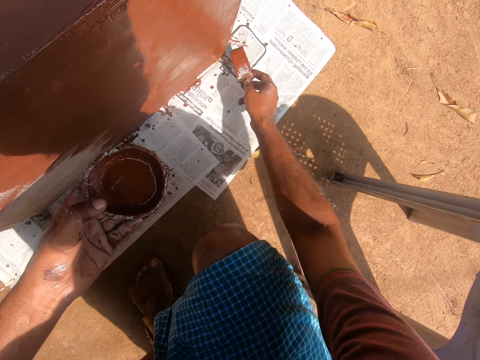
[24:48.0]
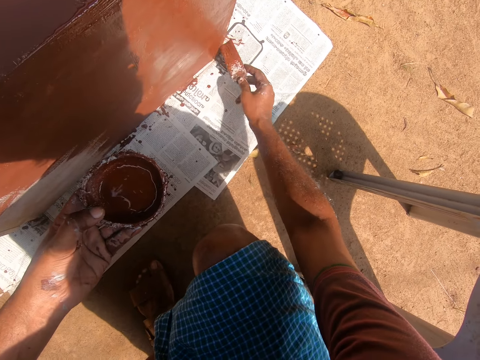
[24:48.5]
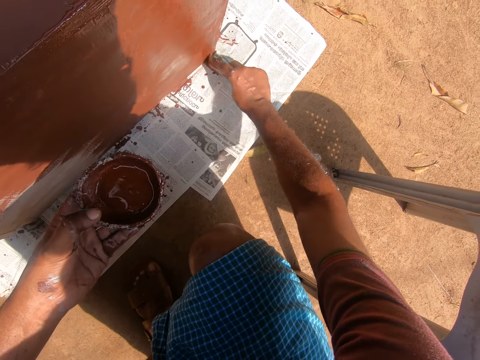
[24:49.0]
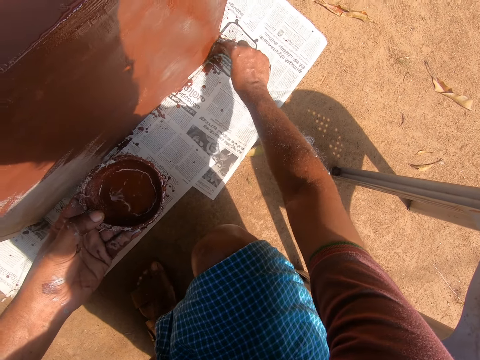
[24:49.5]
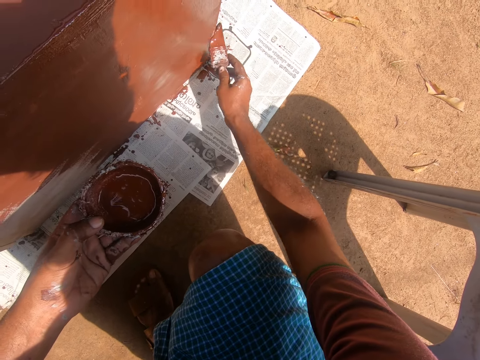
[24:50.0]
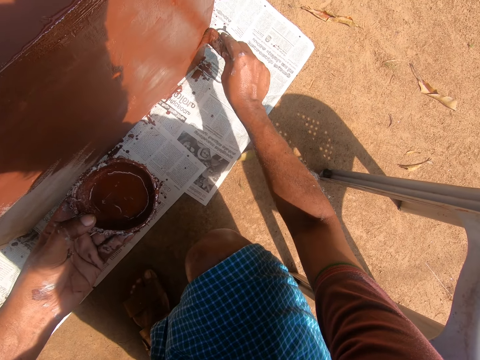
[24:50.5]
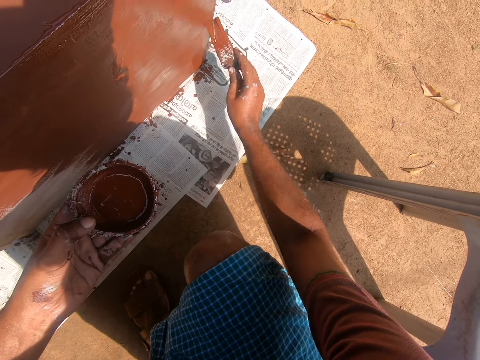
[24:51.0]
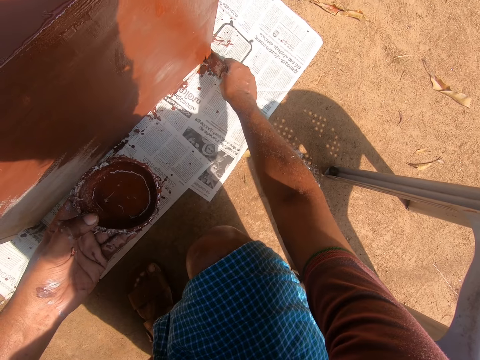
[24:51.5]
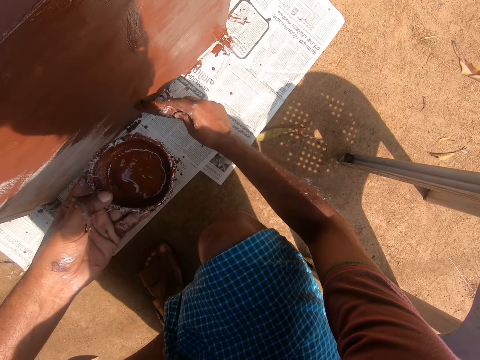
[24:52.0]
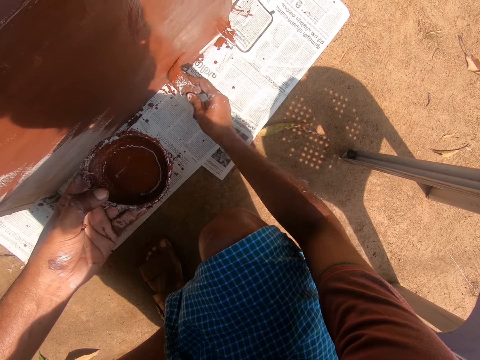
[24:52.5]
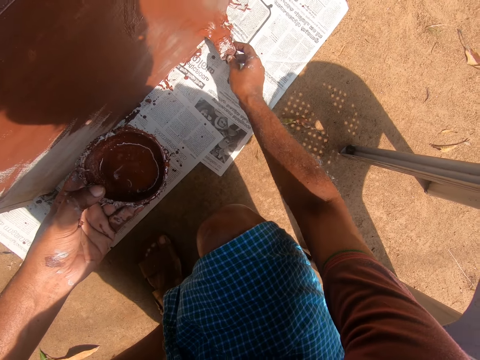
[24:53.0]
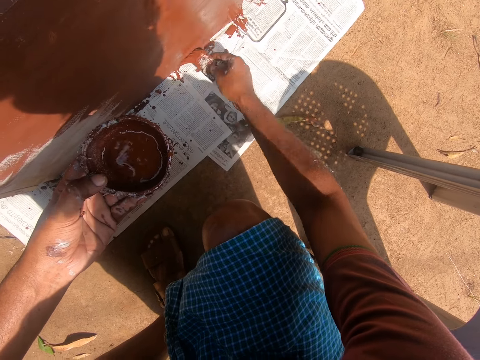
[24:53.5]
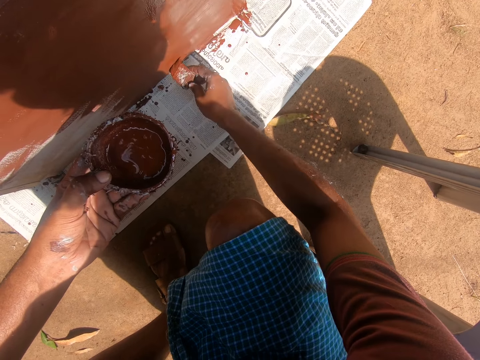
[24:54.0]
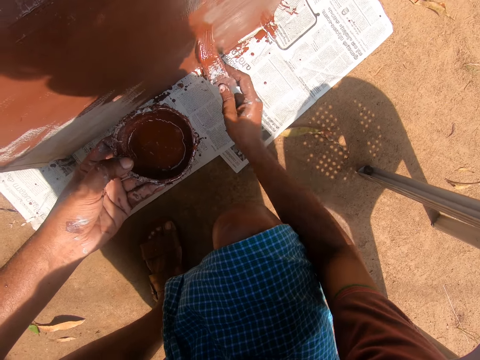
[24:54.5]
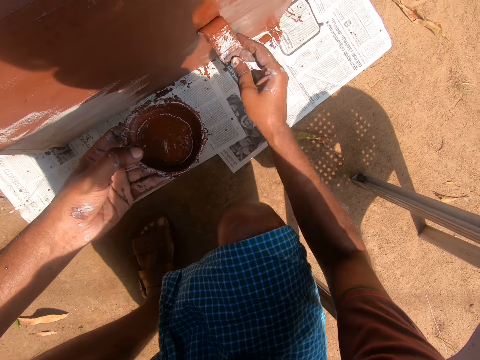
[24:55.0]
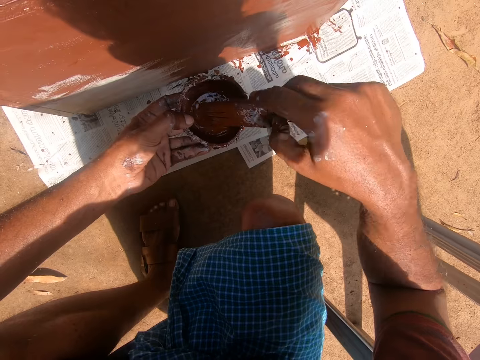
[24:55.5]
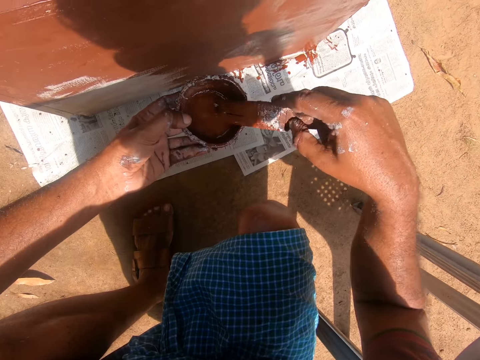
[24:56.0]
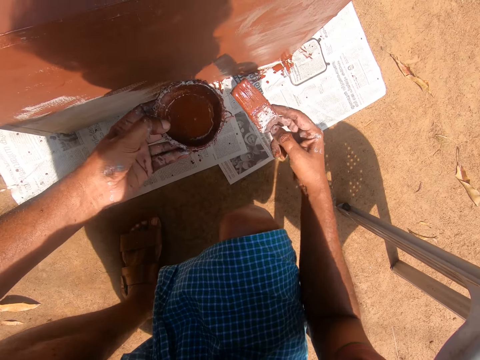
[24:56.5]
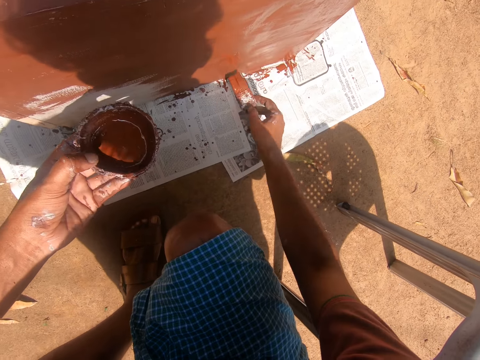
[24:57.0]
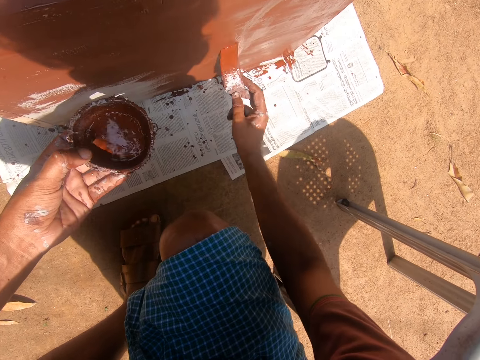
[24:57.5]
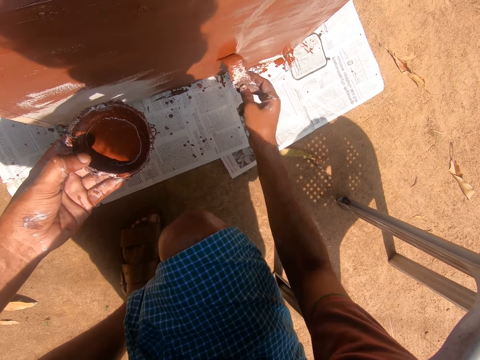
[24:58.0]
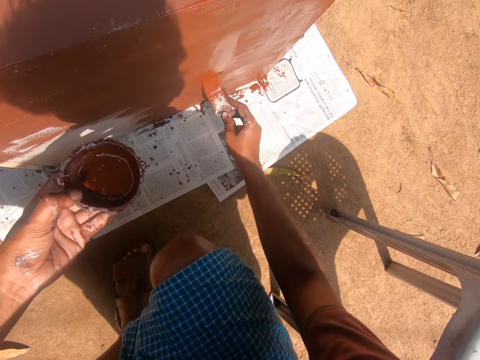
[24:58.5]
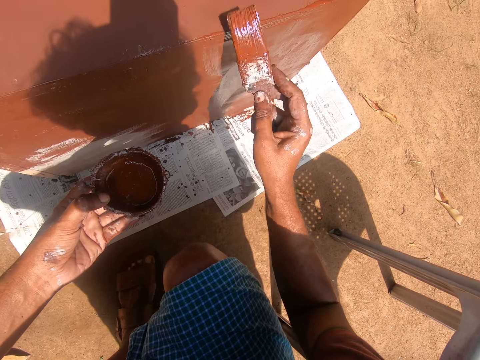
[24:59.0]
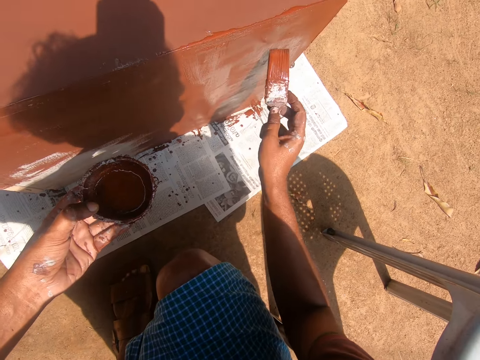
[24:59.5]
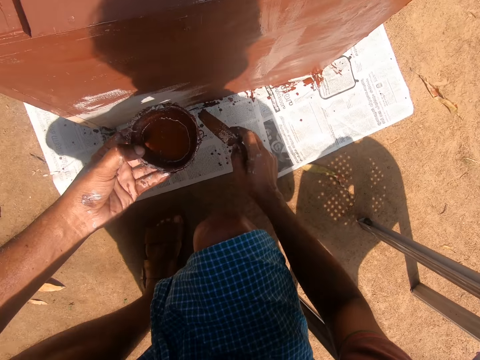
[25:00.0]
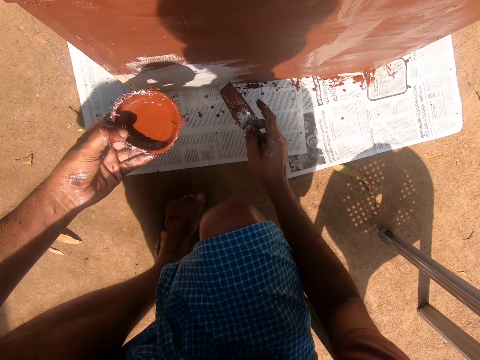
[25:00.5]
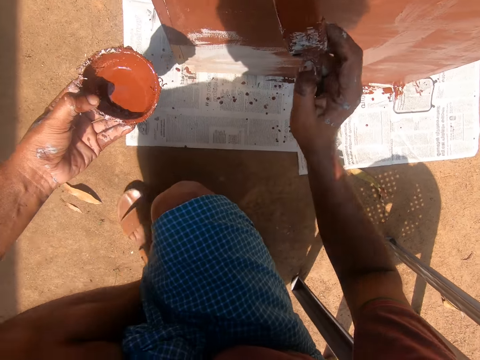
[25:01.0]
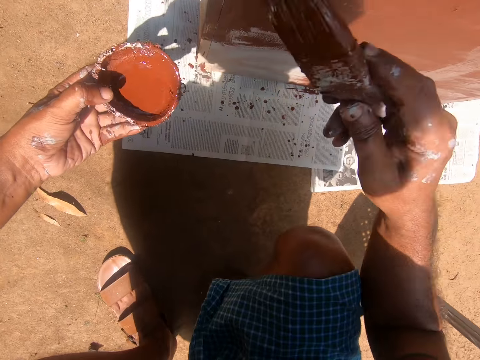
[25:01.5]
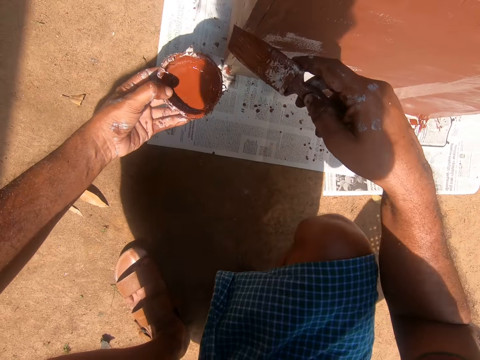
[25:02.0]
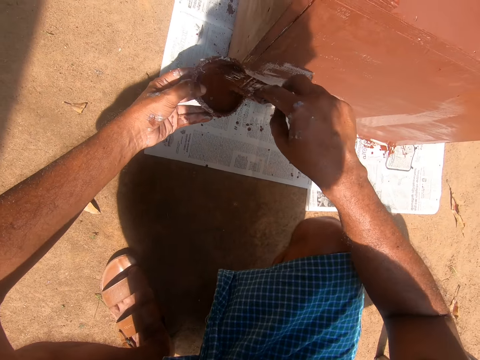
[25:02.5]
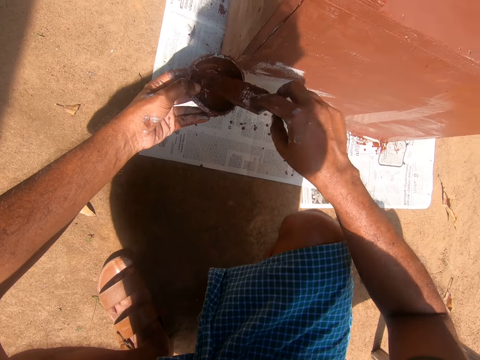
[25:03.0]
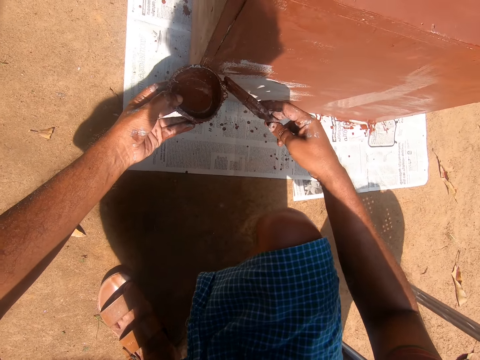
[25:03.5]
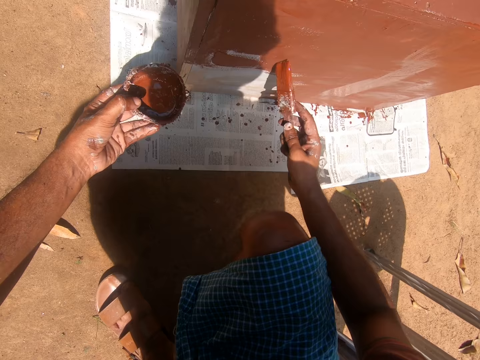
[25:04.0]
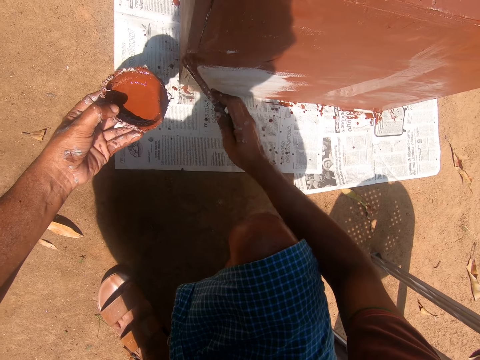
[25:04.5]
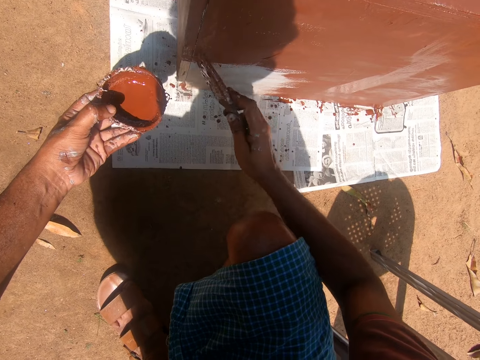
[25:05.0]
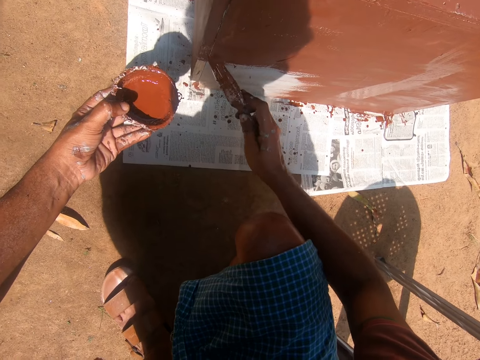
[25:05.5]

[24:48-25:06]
The camera wearer paints the cabinet with the paintbrush in his right hand. He removes the paintbrush from the cabinet. He gets some paint with the paintbrush on his right hand from the paint container in his left hand. He paints the cabinet with the paintbrush in his right hand. He removes the paintbrush from the cabinet. He gets some paint with the paintbrush on his right hand from the paint container in his left hand. He paints the cabinet with the paintbrush in his right hand.

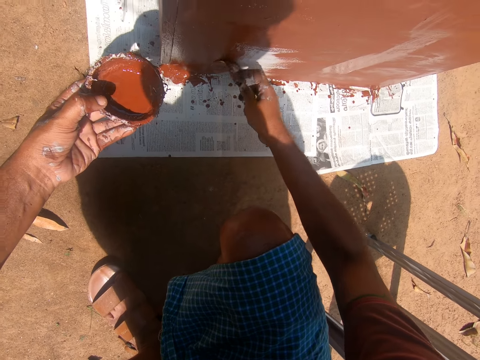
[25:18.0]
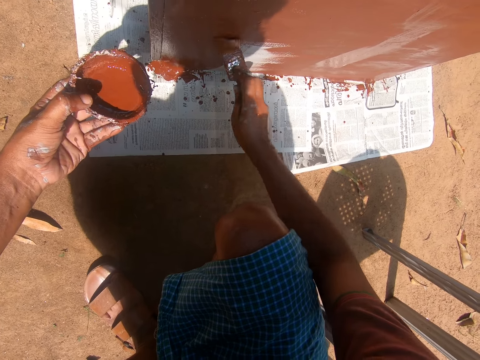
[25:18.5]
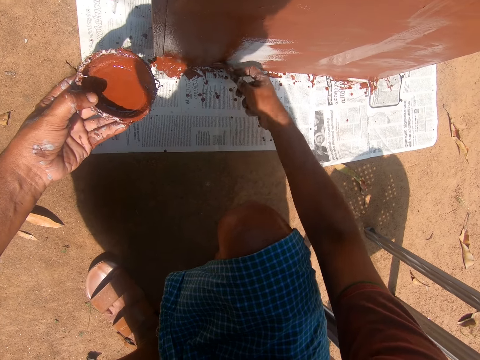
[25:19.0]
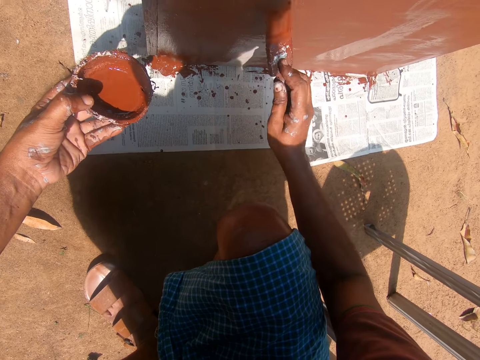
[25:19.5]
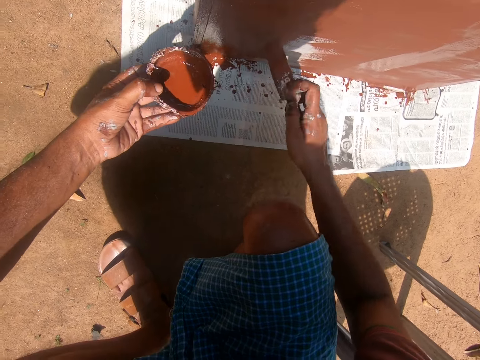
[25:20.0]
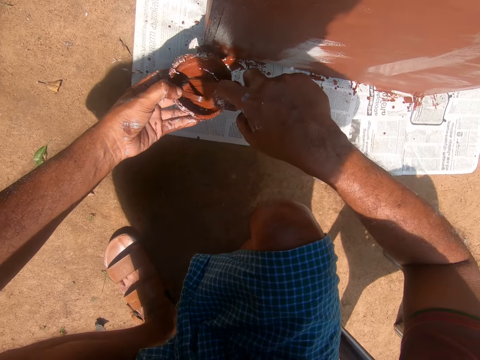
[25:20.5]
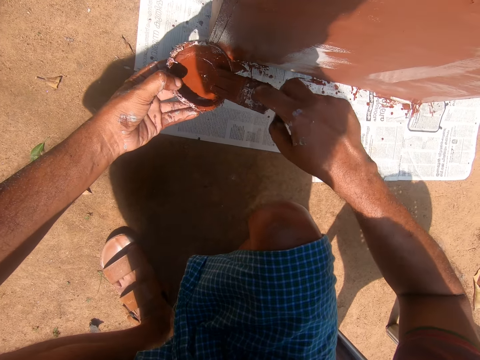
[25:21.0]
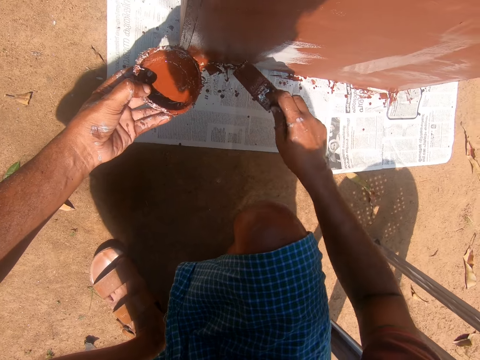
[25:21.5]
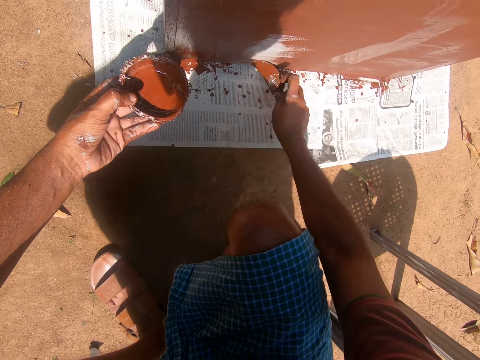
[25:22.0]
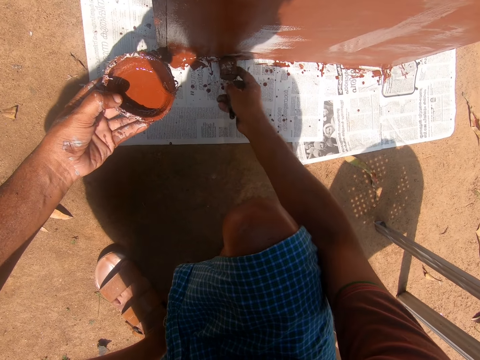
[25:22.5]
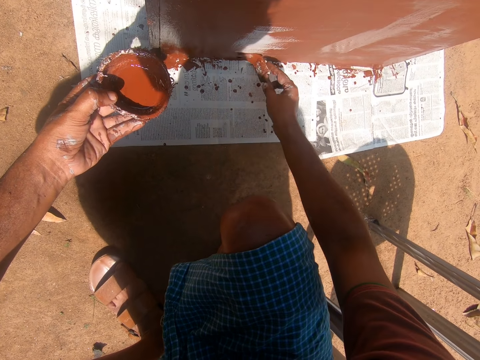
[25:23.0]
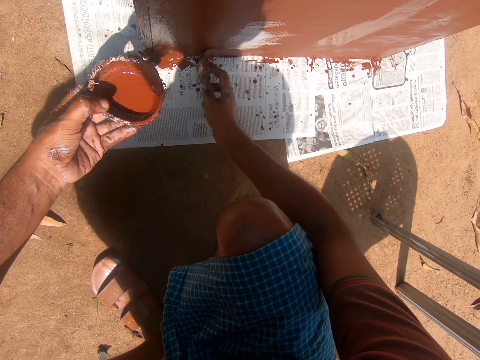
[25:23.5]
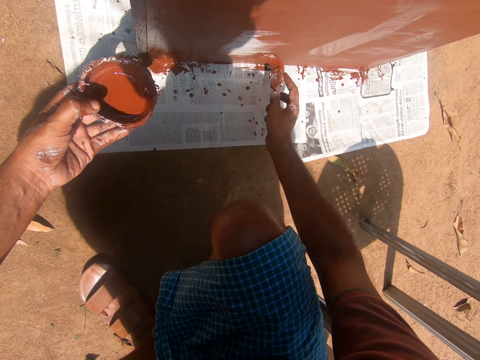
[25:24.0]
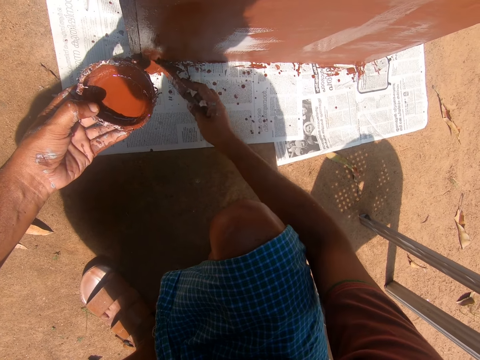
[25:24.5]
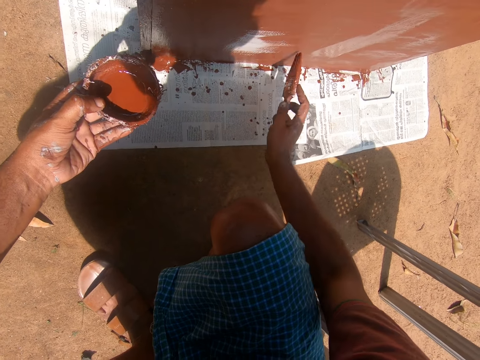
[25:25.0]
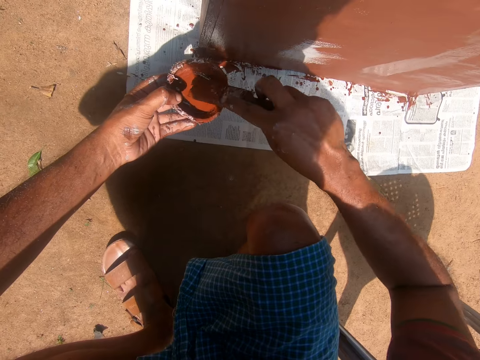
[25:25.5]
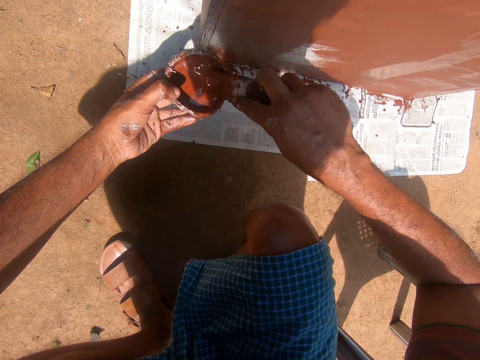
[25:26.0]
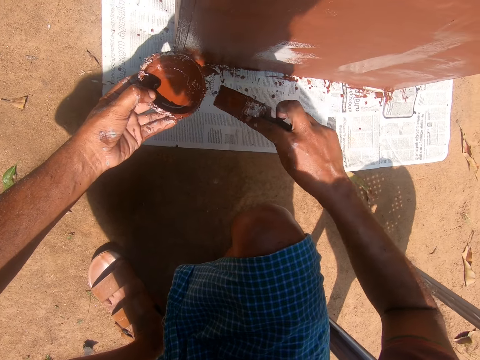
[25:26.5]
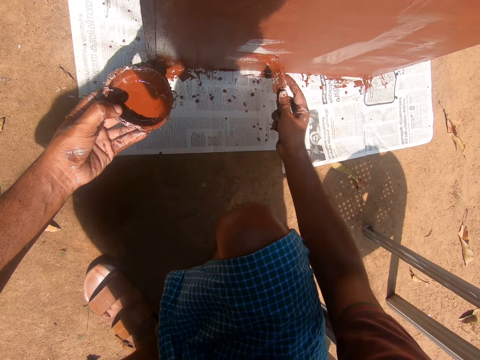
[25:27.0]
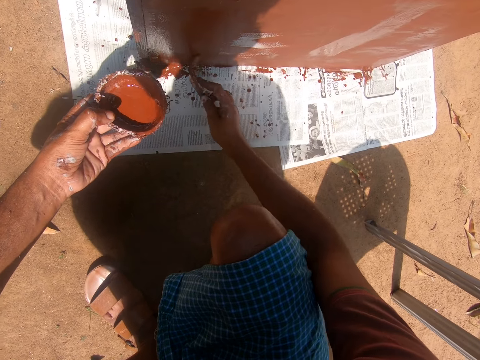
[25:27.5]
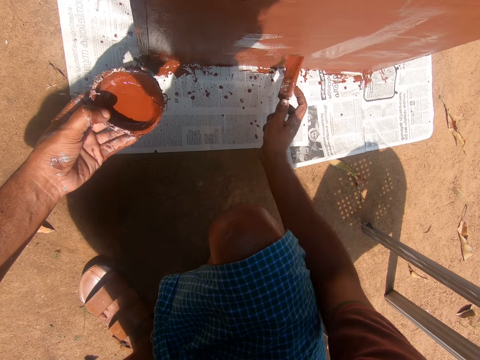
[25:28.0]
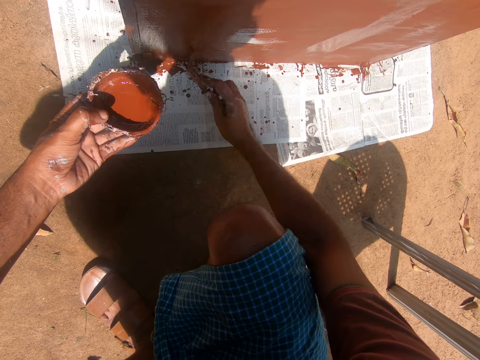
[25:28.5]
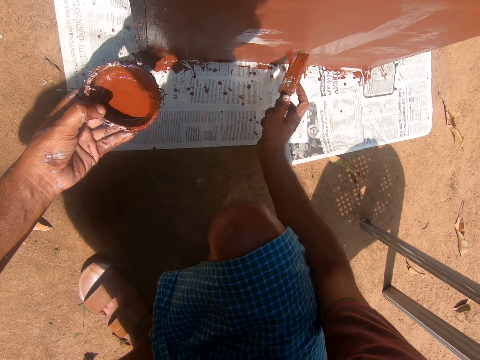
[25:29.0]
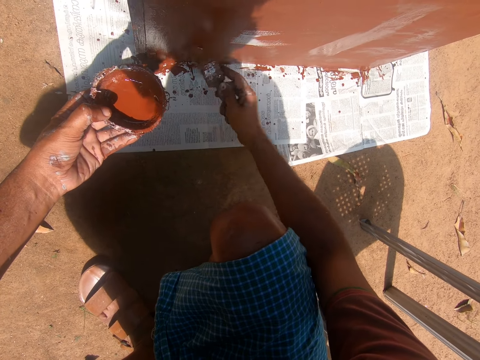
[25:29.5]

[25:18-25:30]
The camera wearer removes the paintbrush from the cabinet. He gets some paint with the paintbrush on his right hand from the paint container in his left hand. He paints the cabinet with the paintbrush in his right hand. He removes the paintbrush from the cabinet. He gets some paint with the paintbrush on his right hand from the paint container in his left hand. He paints the cabinet with the paintbrush in his right hand.
